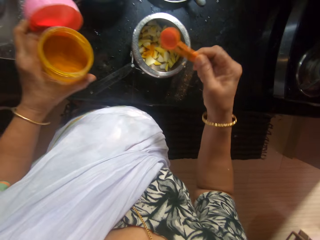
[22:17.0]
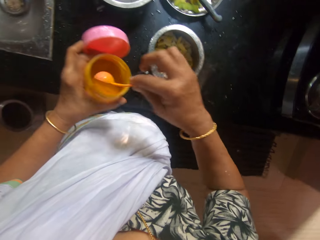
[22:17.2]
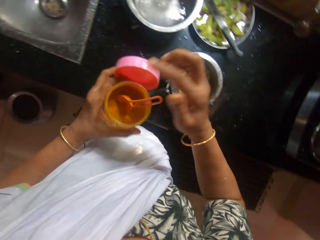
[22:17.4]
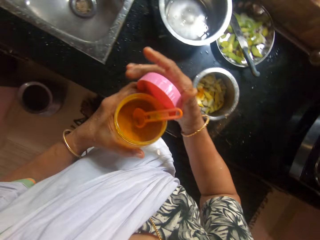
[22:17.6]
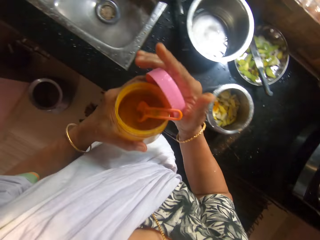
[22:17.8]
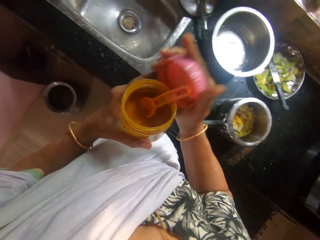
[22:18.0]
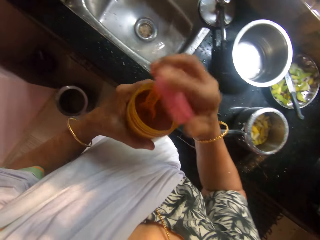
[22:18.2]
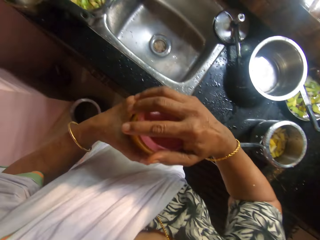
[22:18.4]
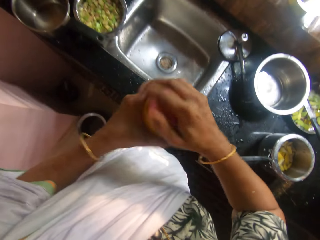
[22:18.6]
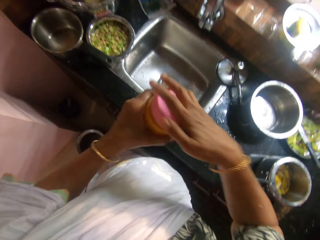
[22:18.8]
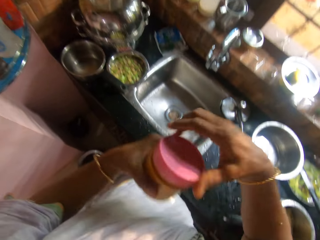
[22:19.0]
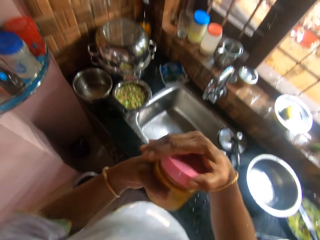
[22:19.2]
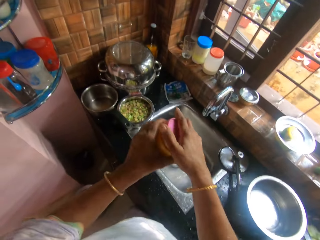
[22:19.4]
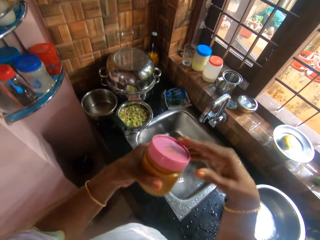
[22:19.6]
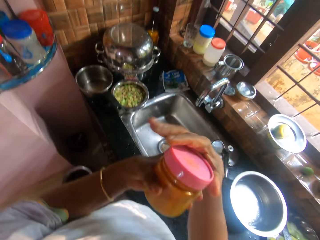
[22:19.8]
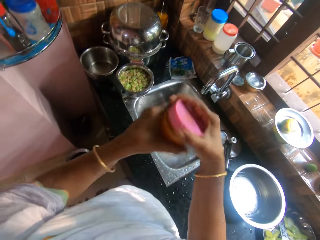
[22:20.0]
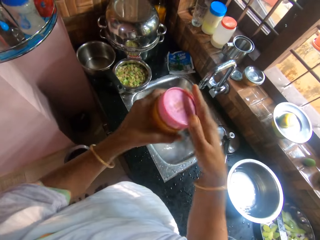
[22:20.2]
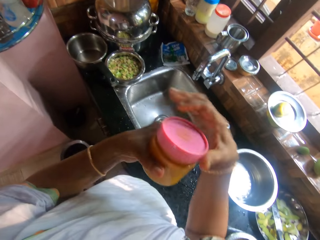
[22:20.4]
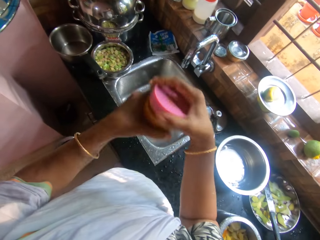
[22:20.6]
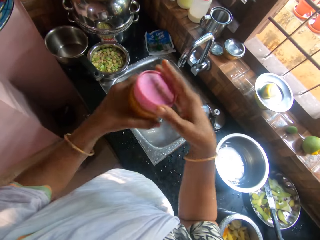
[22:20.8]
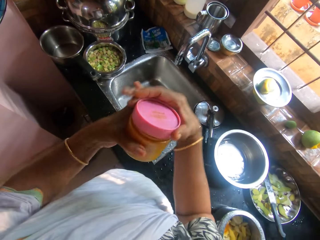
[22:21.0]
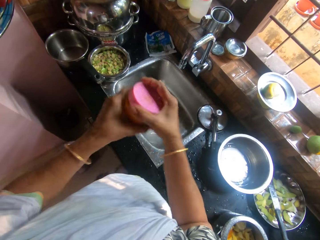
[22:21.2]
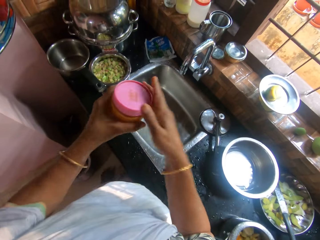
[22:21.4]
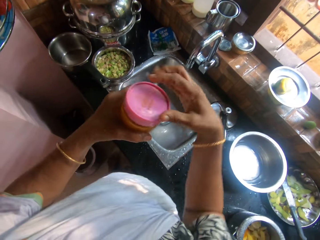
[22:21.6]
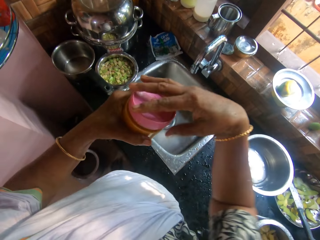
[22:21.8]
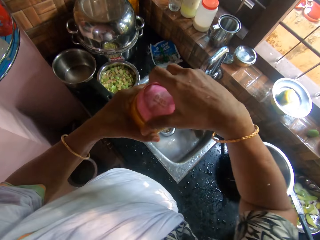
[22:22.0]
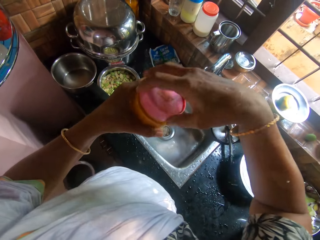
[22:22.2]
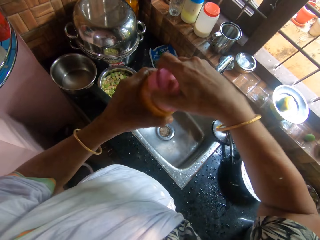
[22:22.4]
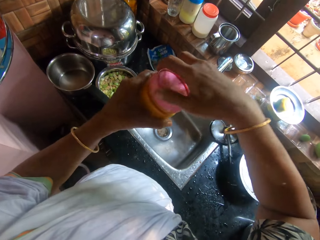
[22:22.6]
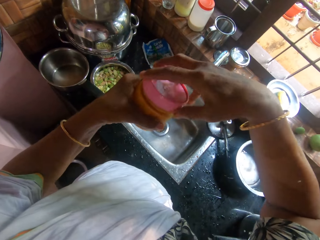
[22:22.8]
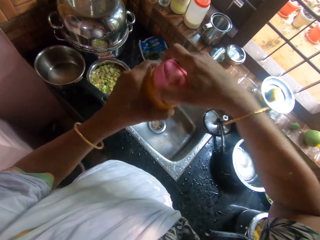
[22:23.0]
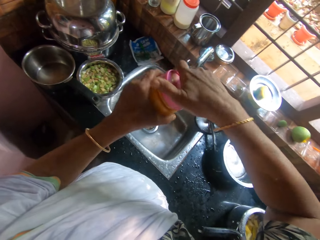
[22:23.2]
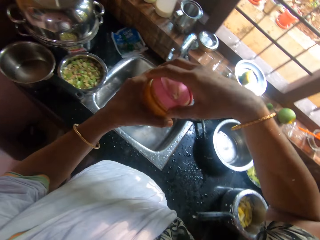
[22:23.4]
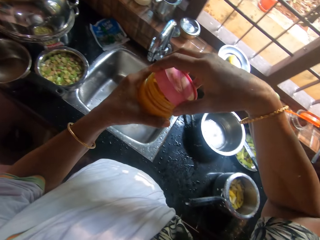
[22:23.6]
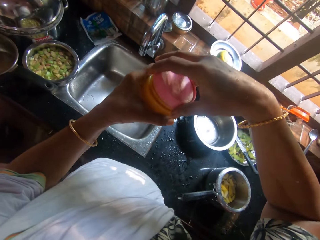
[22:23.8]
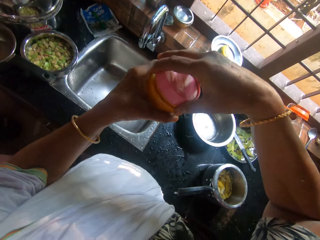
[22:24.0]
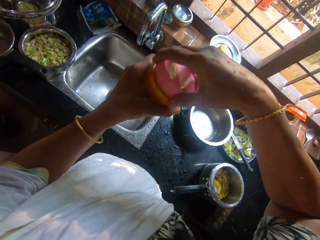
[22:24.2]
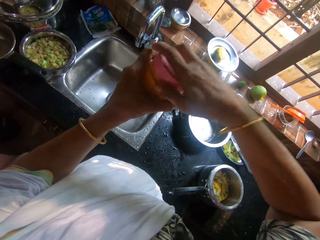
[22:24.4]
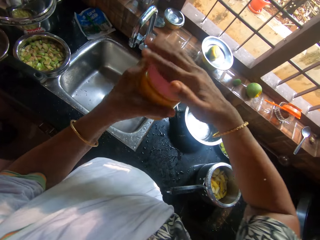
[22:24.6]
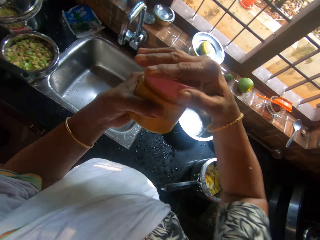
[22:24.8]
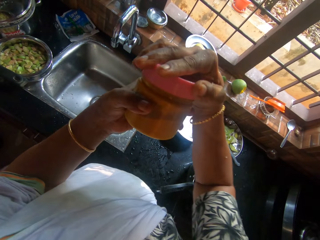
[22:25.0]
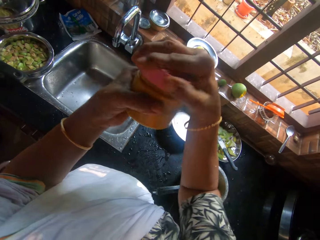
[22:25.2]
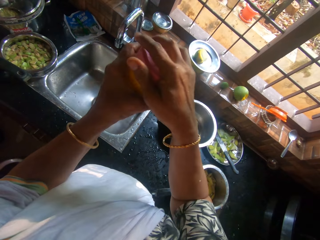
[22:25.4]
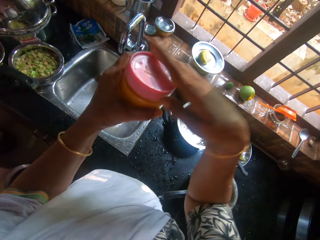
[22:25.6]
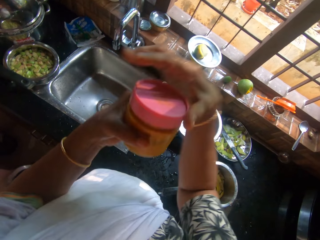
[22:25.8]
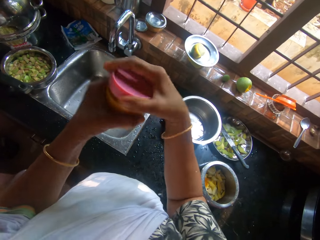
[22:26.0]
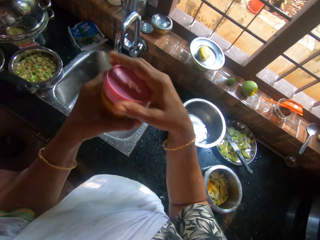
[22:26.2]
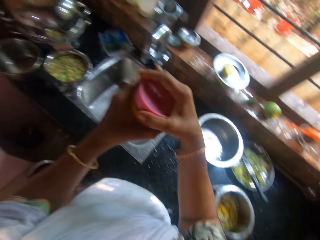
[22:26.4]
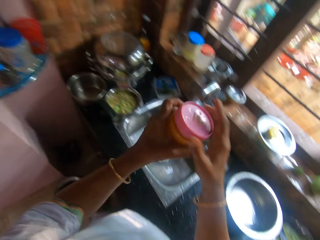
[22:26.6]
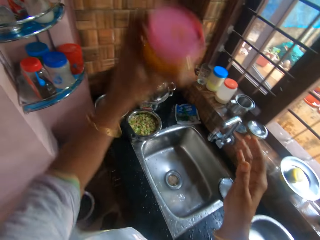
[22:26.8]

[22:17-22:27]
The camera wearer drops the spoon in the plastic container in her left hand with her right hand. She passes the lid cover from her left hand to her right hand. She closes the plastic container in her left hand with the lid cover in her right hand.

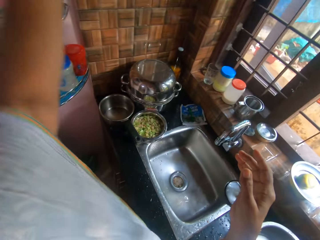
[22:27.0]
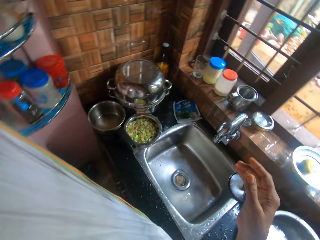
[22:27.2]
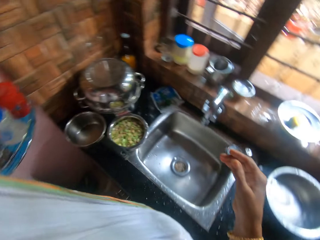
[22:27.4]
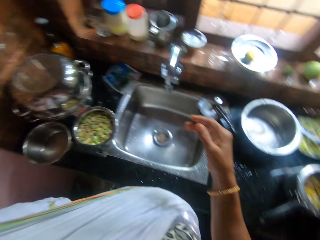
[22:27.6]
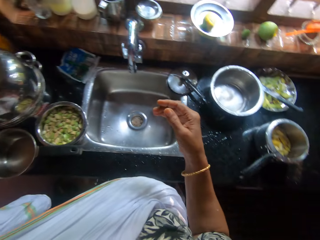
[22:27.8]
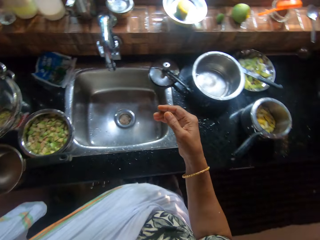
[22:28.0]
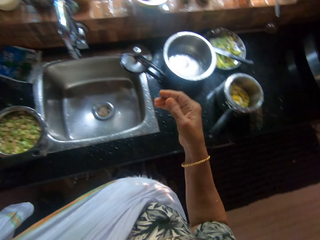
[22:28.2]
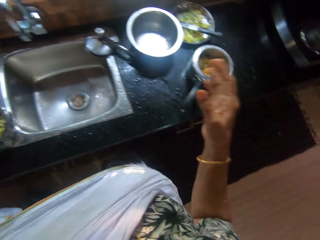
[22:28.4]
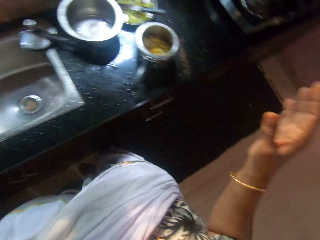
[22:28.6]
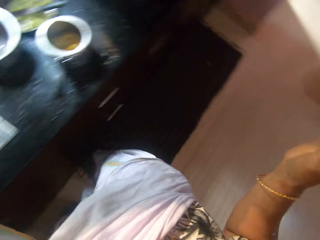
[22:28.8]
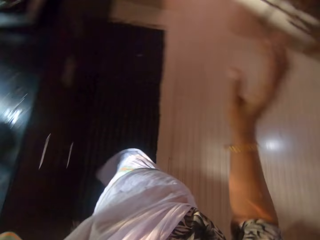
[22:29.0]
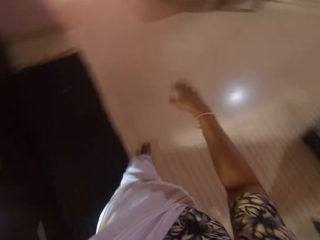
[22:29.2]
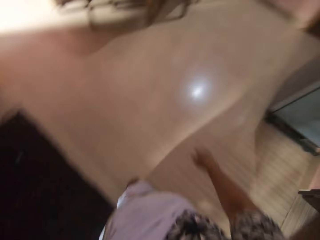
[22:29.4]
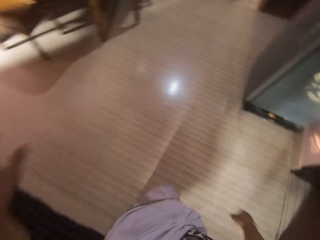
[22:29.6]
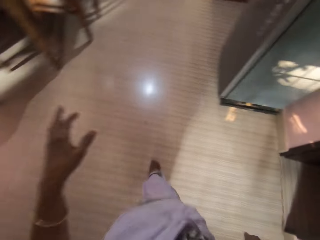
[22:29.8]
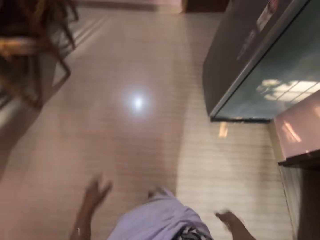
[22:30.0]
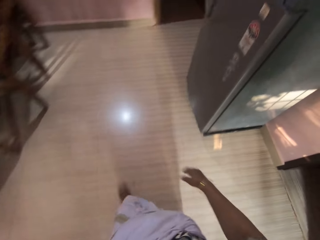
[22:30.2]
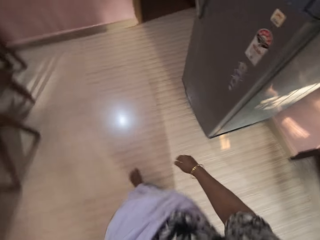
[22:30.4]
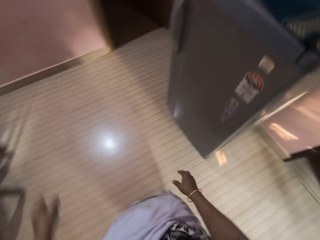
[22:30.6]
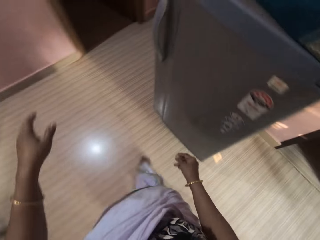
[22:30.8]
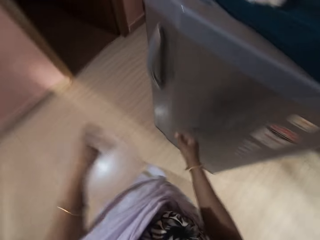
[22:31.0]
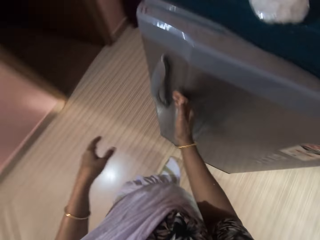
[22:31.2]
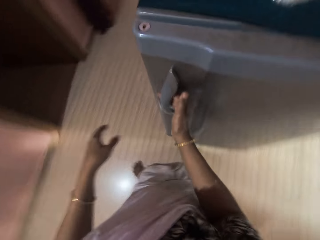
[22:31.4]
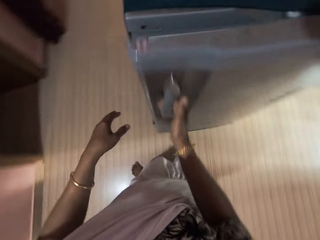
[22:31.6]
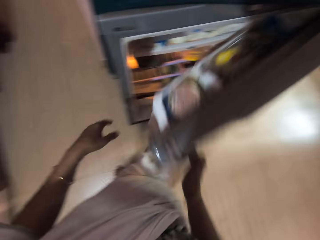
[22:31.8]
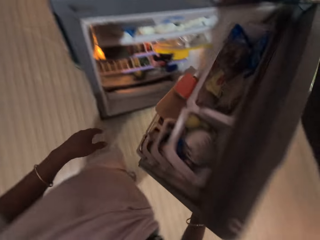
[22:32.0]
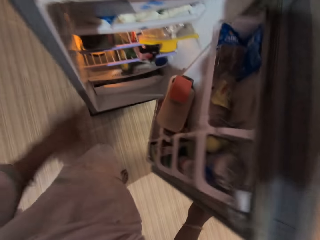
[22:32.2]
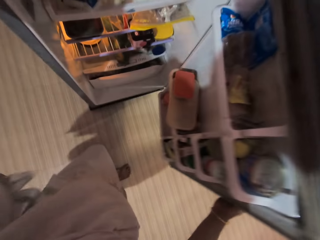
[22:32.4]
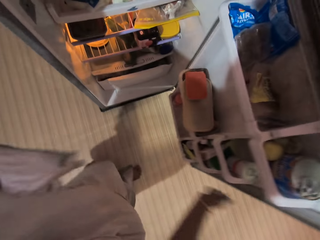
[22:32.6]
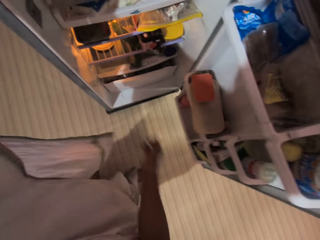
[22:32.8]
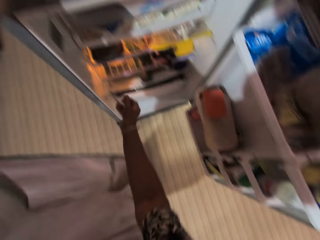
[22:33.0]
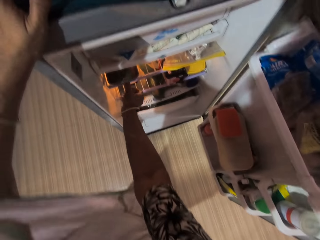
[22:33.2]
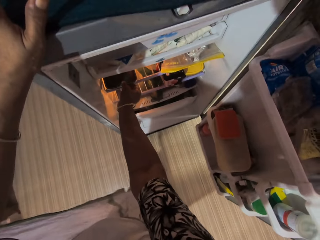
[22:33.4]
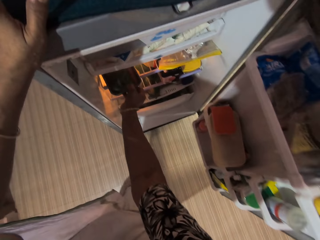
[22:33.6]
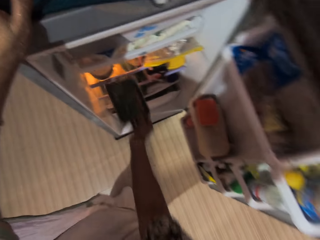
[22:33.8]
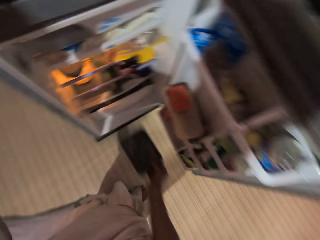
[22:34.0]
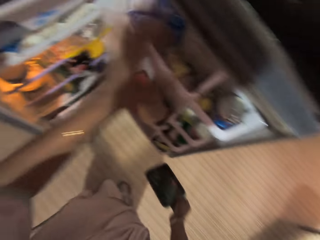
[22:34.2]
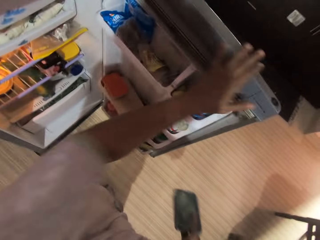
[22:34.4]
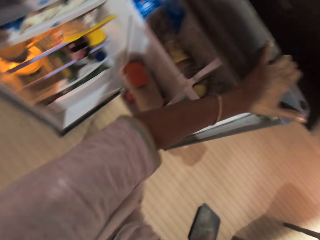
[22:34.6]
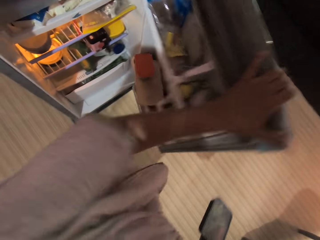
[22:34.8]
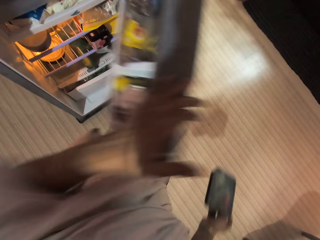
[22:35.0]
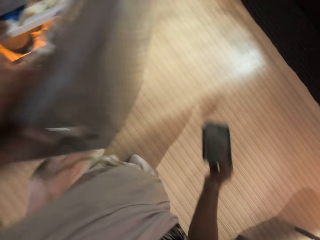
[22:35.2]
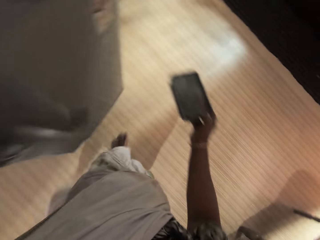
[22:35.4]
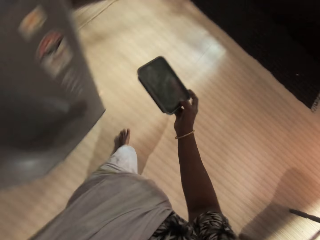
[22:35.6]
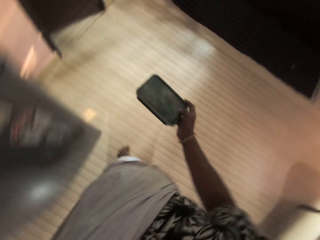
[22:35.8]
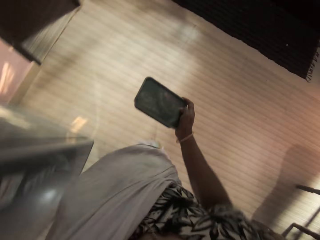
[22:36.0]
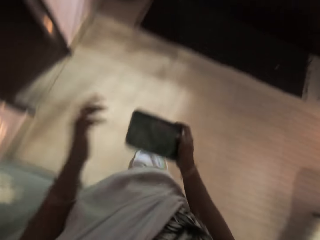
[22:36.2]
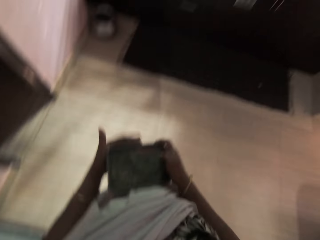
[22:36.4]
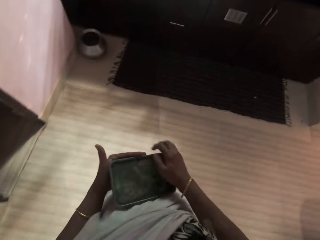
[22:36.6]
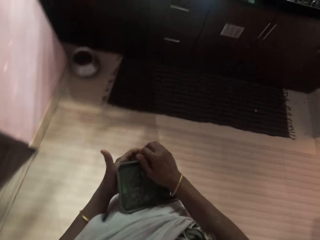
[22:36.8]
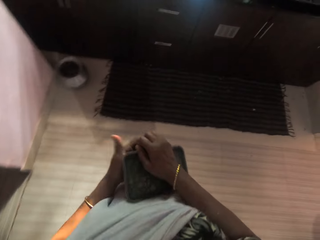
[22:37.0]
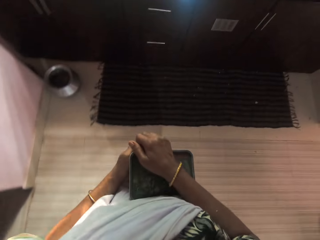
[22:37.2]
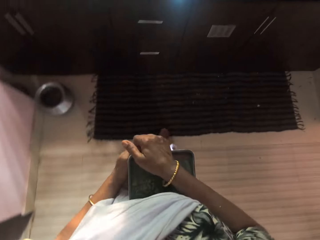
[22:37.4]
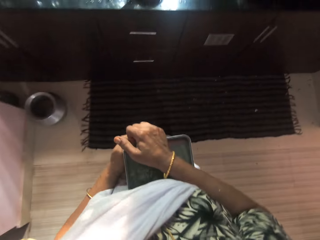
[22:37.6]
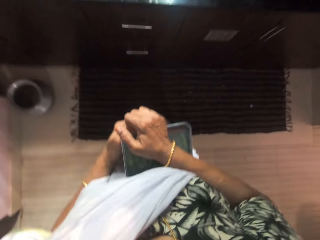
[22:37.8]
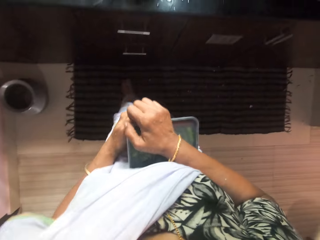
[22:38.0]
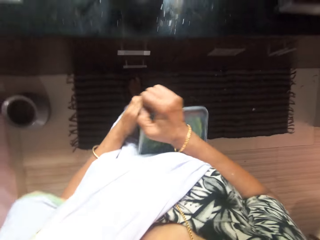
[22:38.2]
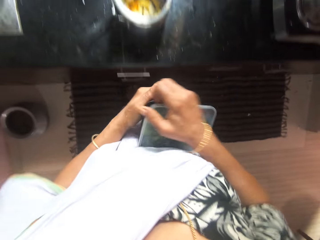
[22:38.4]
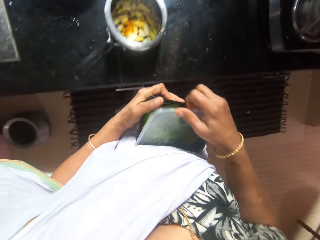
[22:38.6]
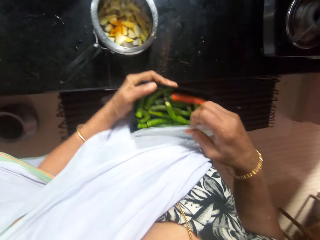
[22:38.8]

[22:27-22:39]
The camera wearer drops the plastic container on the cupboard with her left hand. She talks and walks. She opens the fridge with her right hand. She places her left hand on the fridge. She takes a plastic container of pepper from the fridge with her right hand. She closes the fridge with her left hand. She walks. She passes the plastic container from her right hand to her left hand. She opens the lid cover of the plastic container in her left hand with her right hand.
